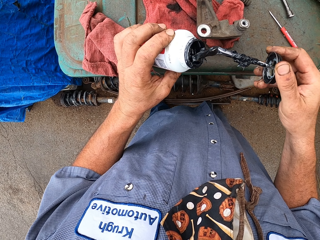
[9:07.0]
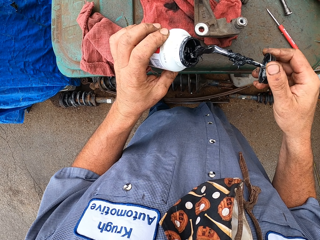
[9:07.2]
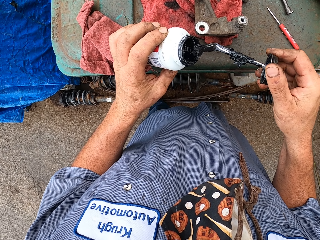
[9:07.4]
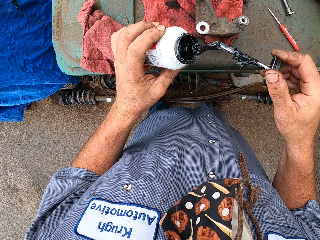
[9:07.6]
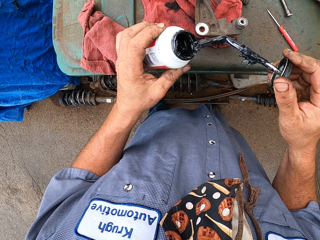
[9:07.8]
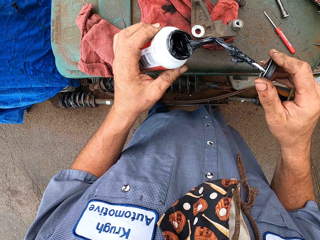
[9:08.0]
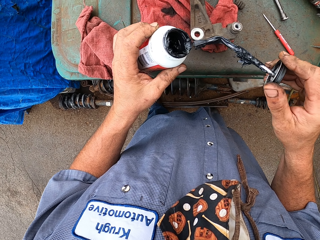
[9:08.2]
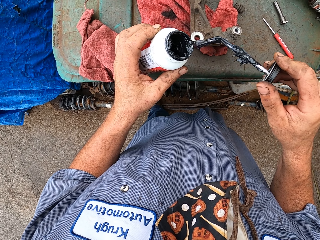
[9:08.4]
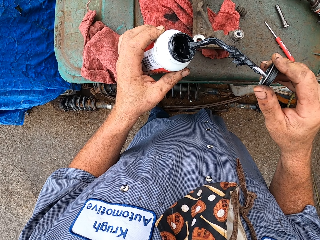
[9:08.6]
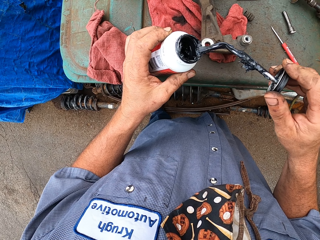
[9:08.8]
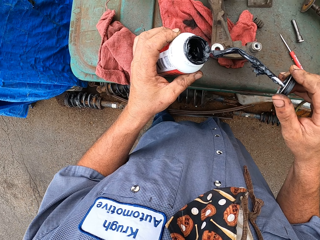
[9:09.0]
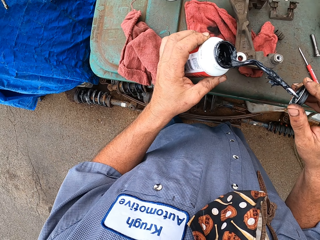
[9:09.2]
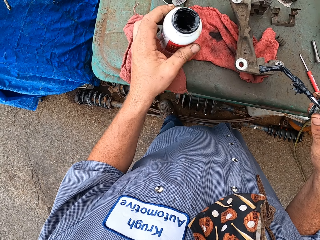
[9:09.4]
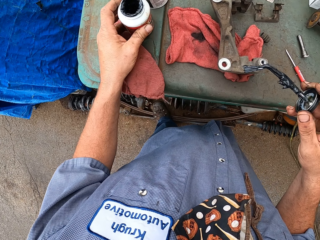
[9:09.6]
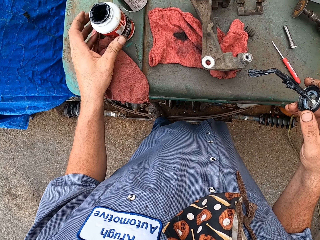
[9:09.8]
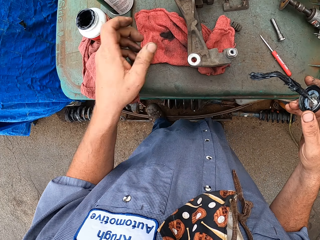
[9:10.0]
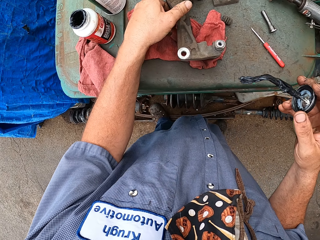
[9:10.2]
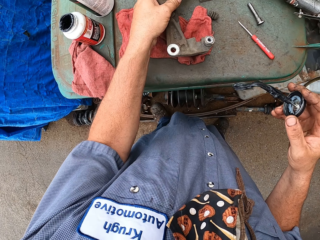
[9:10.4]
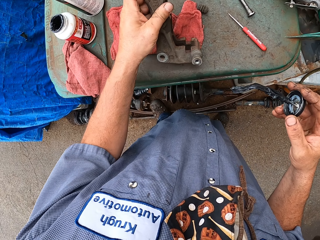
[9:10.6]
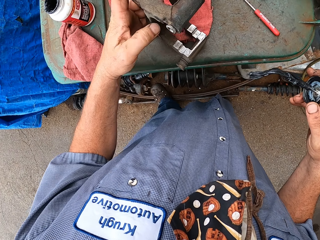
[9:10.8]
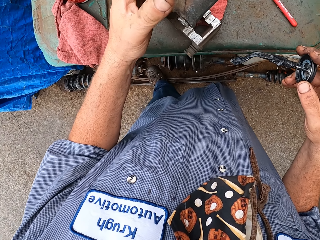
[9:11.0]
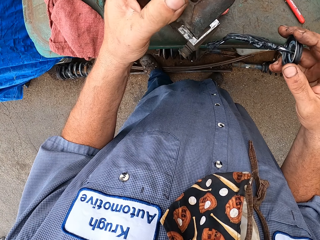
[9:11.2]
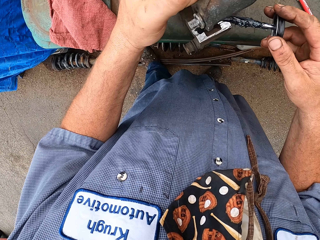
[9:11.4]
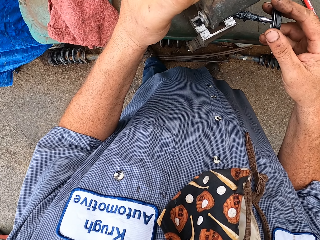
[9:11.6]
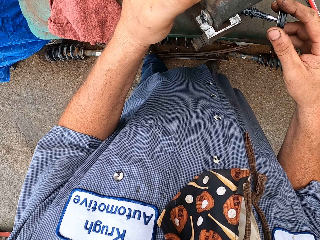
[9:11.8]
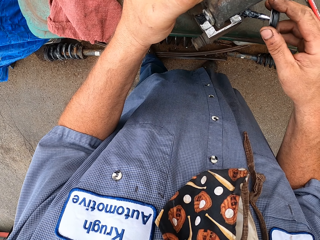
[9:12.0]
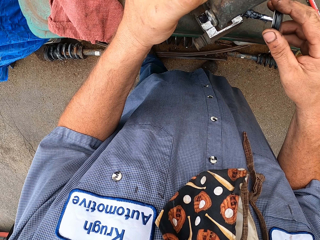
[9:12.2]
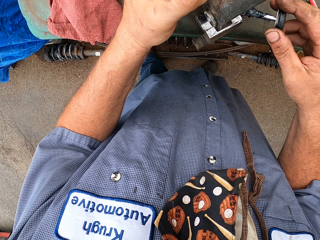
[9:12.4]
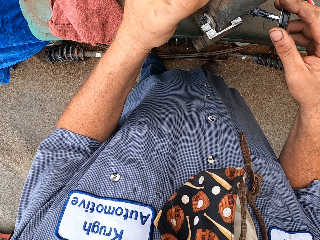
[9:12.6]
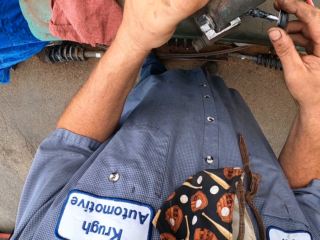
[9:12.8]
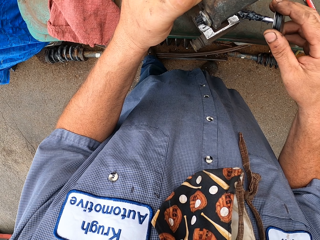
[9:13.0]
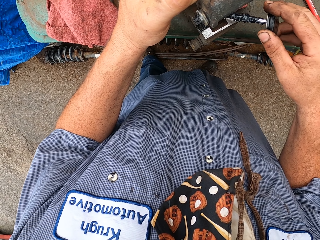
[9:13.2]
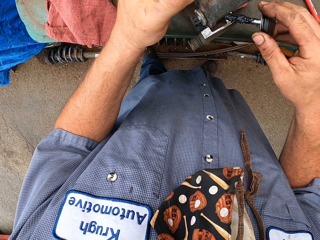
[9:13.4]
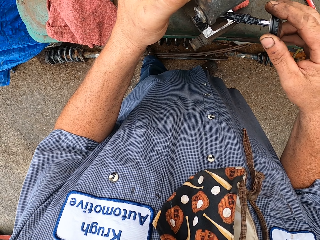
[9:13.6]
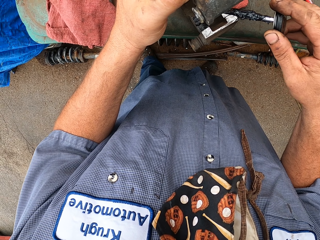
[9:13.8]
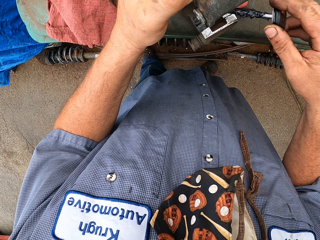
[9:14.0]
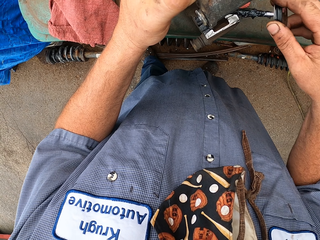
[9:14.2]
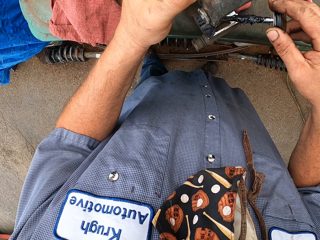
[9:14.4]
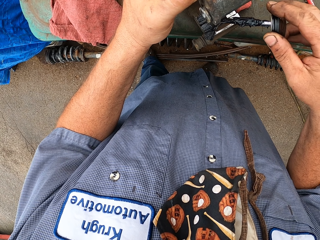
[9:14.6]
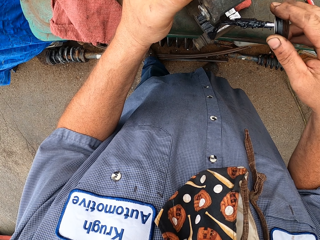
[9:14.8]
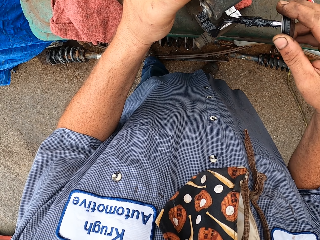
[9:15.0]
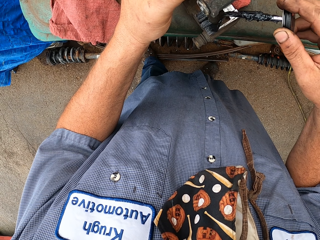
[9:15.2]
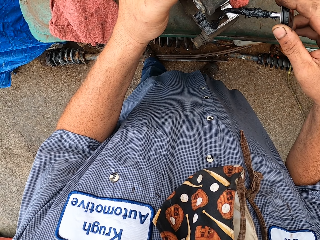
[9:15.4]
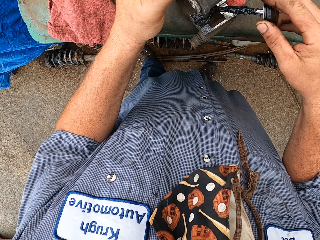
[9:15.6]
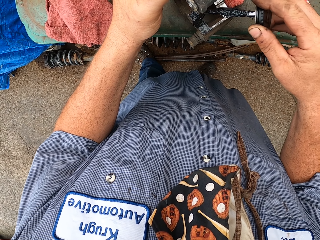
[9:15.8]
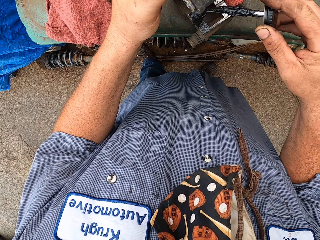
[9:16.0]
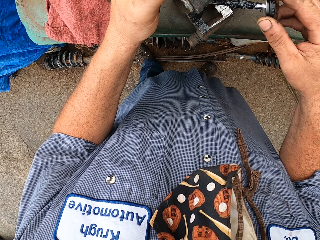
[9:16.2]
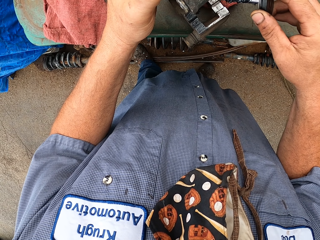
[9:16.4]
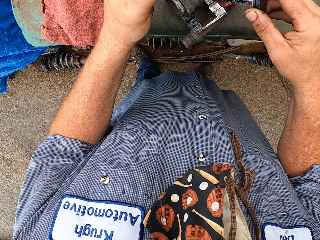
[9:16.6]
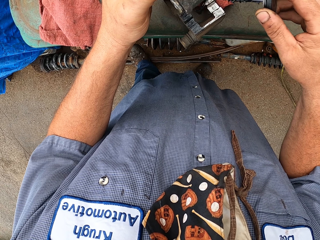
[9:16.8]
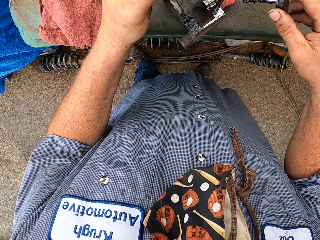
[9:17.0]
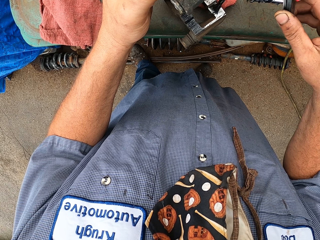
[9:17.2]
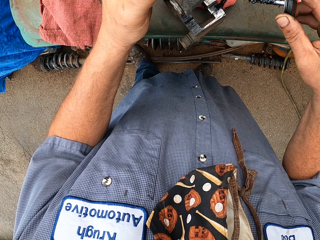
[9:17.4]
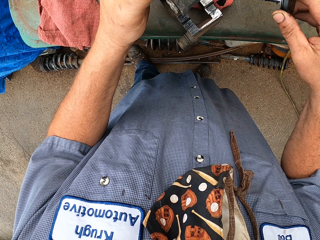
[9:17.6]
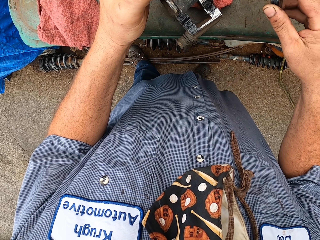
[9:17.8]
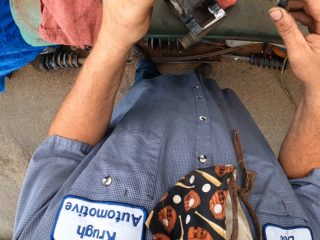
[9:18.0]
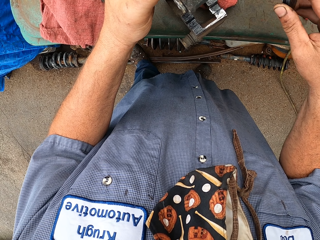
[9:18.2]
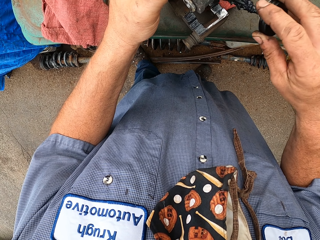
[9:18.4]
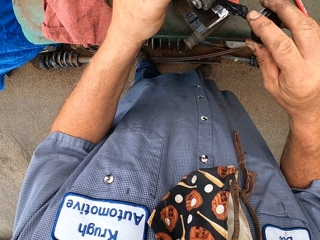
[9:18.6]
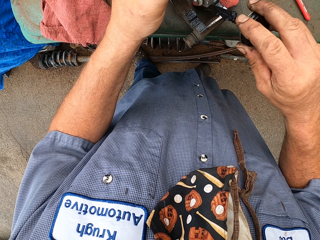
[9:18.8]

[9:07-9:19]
The camera wearer applies grease on the spare metal.

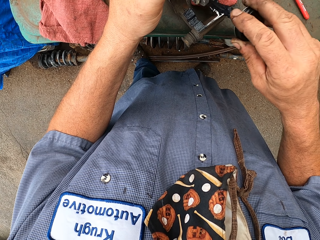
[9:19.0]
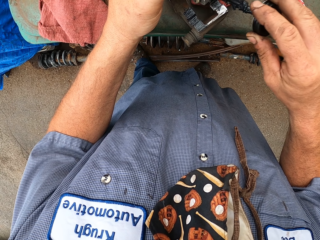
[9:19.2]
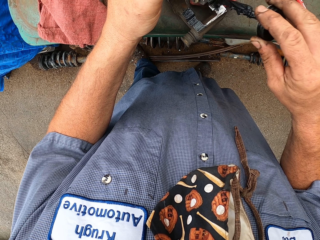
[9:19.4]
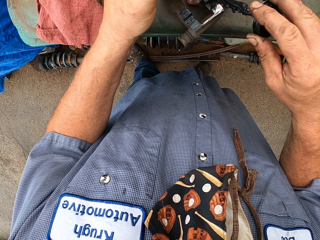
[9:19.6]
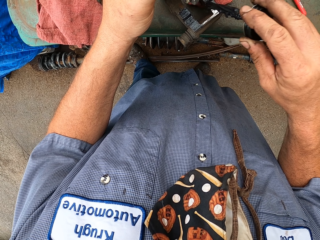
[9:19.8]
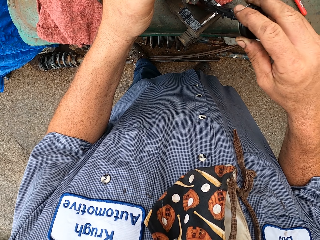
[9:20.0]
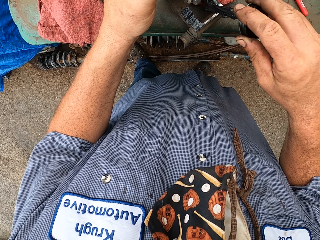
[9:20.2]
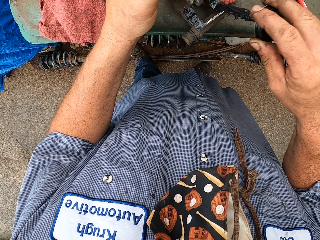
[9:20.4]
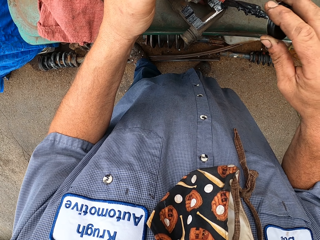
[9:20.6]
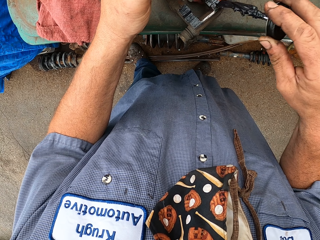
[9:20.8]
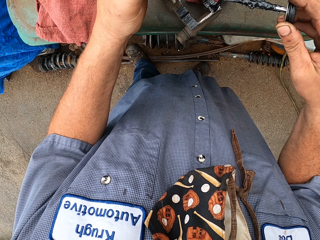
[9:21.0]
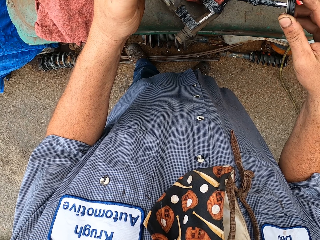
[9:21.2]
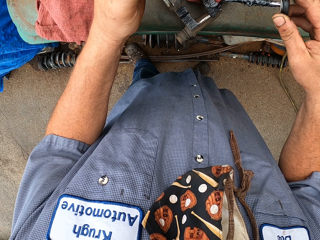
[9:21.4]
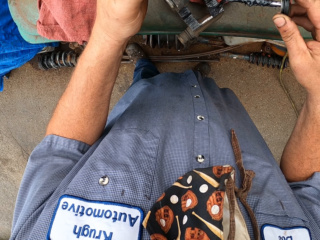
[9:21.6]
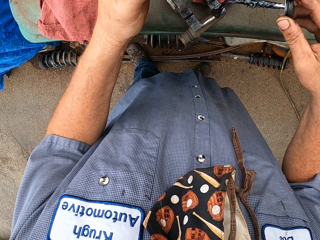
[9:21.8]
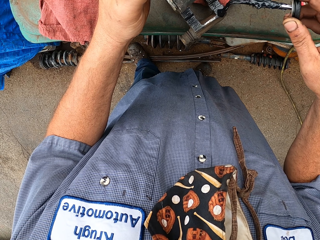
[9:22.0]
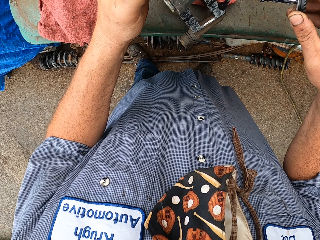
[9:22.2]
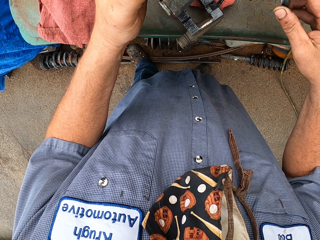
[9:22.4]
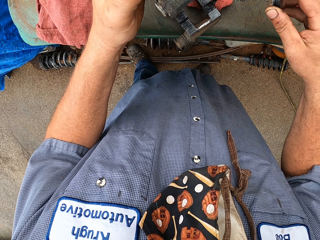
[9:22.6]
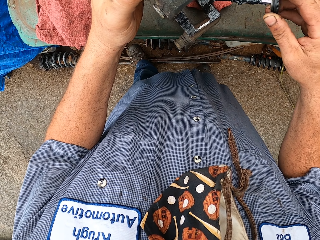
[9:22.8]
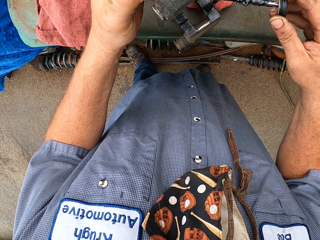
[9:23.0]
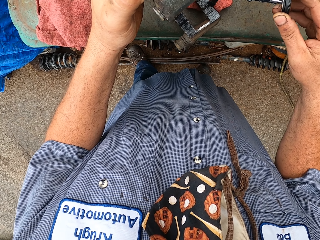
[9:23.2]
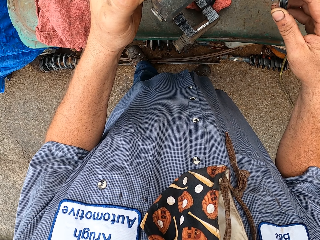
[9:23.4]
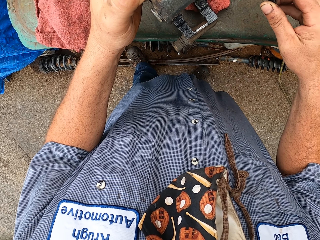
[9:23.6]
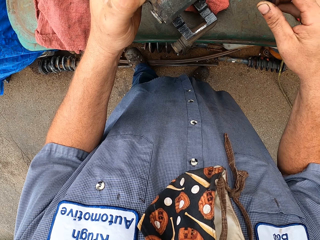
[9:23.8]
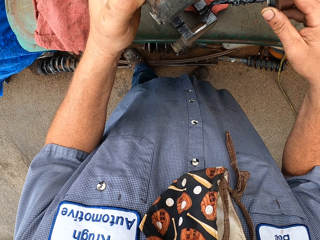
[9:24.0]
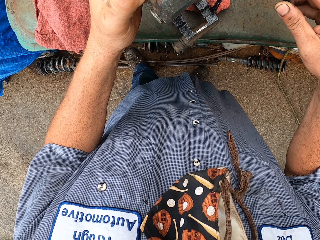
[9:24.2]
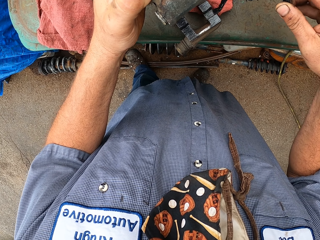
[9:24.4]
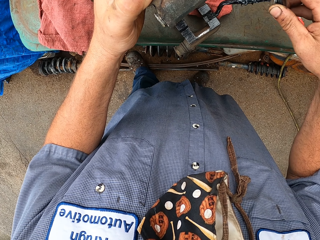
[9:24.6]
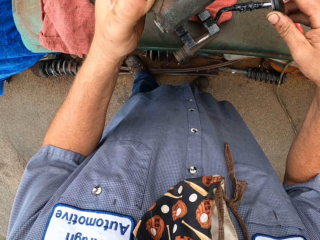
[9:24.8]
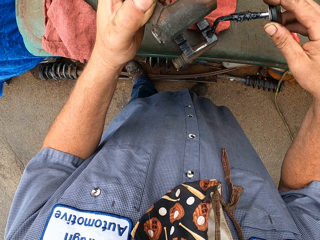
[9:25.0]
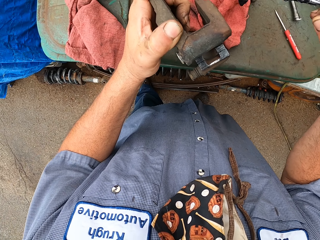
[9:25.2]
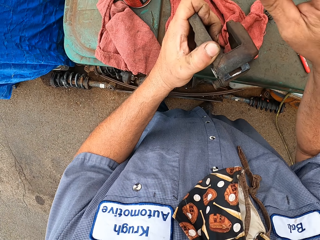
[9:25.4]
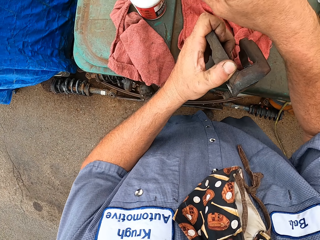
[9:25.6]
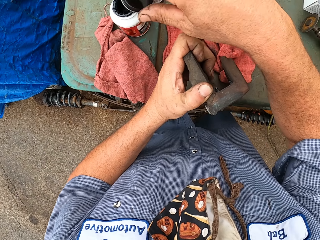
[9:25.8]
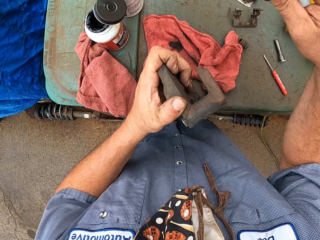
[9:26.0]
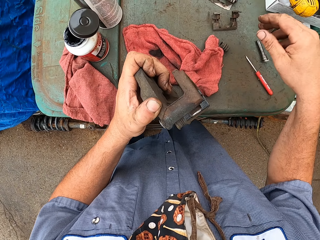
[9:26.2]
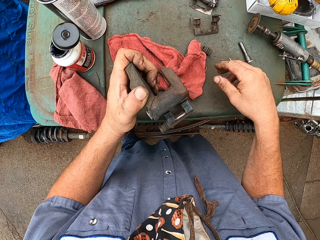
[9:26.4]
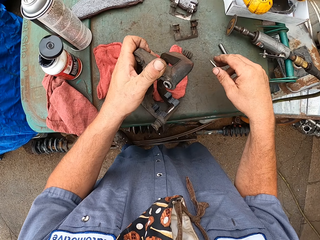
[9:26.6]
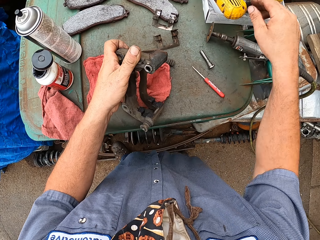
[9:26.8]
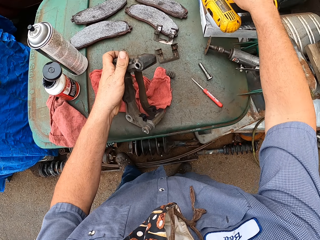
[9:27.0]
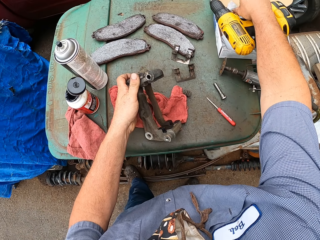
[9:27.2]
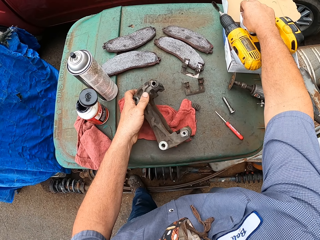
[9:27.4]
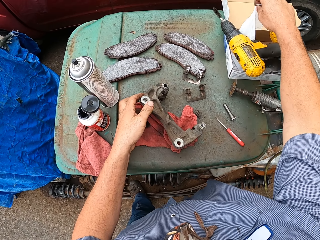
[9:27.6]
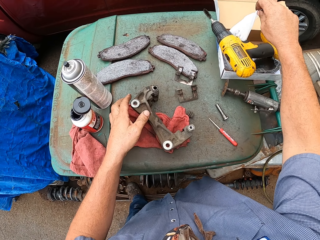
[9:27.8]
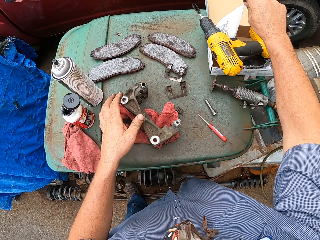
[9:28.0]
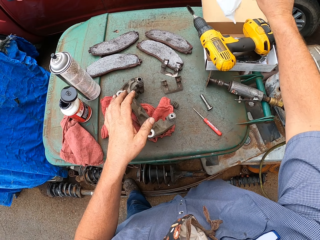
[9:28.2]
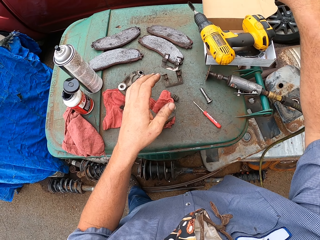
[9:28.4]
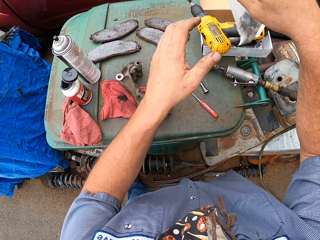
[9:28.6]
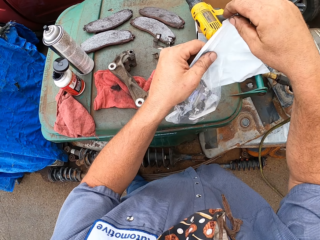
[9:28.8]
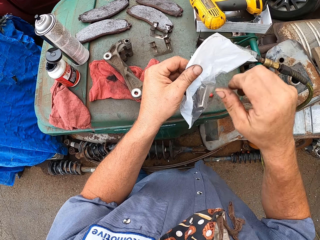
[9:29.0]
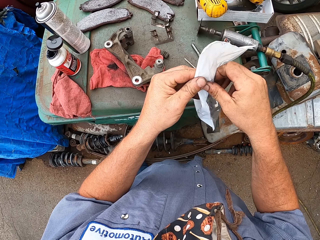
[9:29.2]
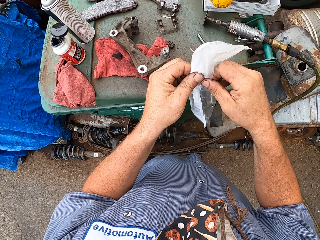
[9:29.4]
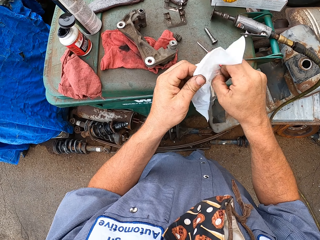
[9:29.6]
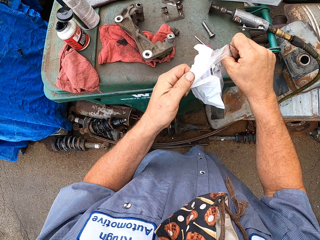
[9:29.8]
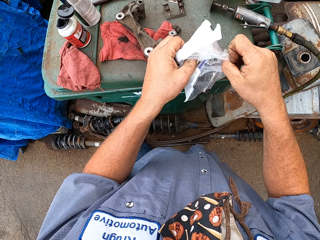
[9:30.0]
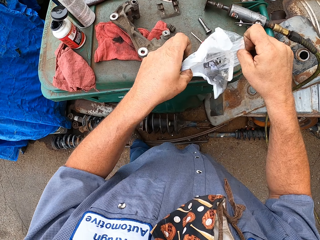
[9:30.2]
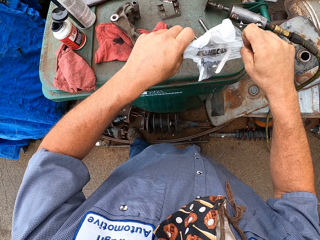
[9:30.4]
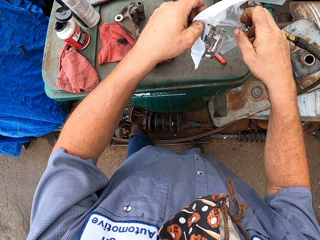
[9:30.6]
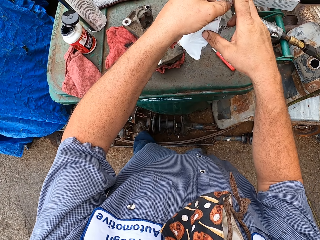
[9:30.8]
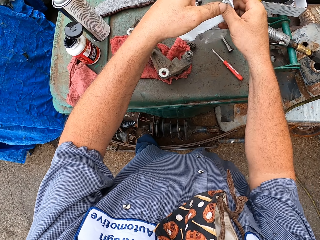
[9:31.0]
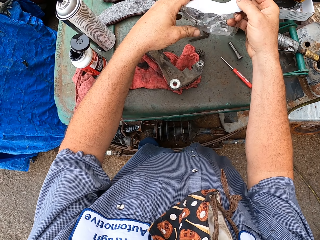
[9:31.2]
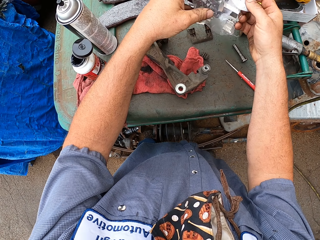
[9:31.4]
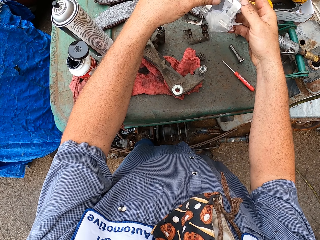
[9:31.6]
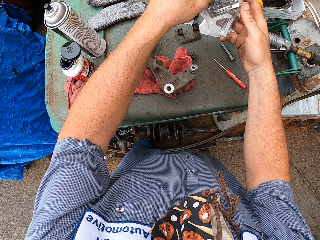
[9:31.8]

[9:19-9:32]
The camera wearer puts the brush or lid on the grease container. They pick up the packet with a carburetor kit. They take a paper. They tear the packet with the carburetor kit. They remove the carburetor kit from the packet.
